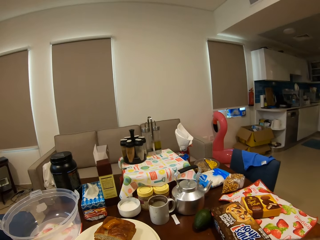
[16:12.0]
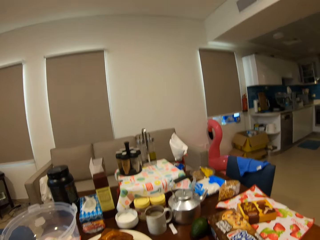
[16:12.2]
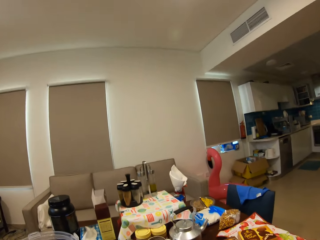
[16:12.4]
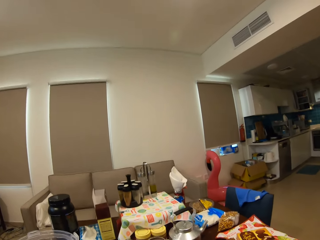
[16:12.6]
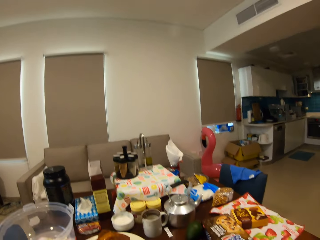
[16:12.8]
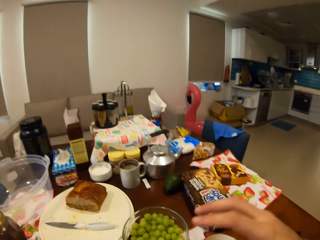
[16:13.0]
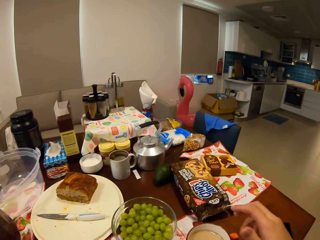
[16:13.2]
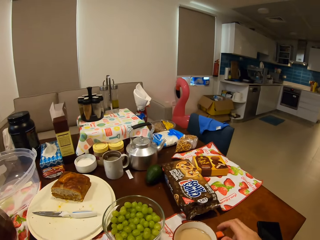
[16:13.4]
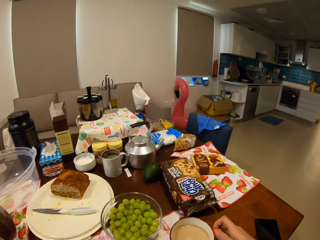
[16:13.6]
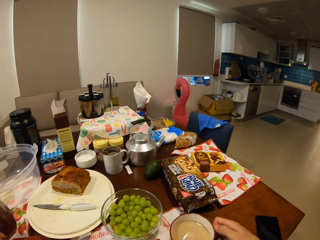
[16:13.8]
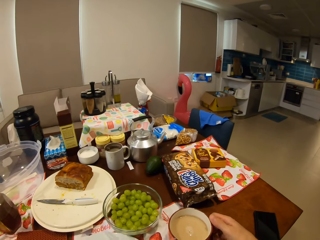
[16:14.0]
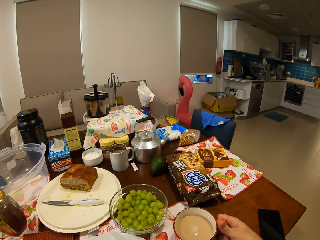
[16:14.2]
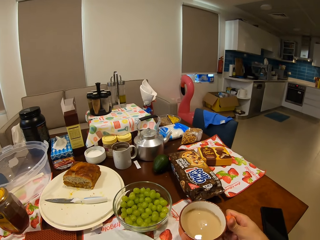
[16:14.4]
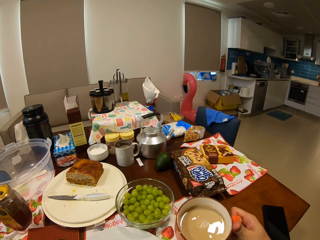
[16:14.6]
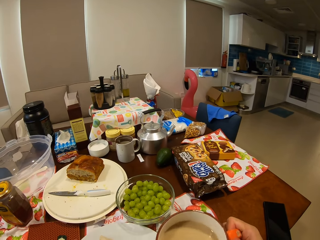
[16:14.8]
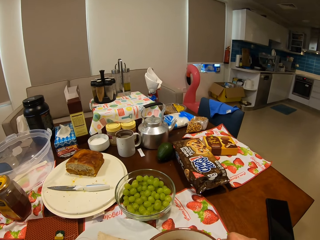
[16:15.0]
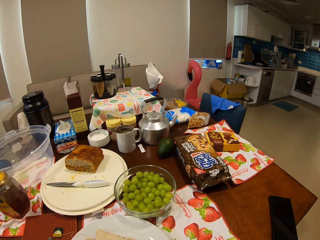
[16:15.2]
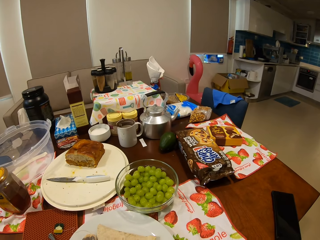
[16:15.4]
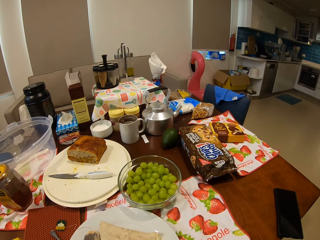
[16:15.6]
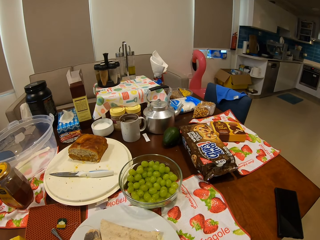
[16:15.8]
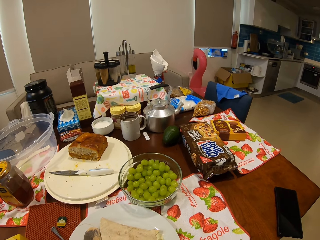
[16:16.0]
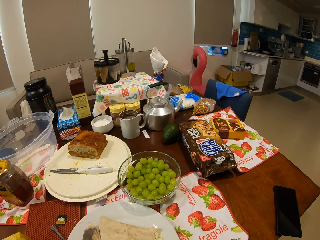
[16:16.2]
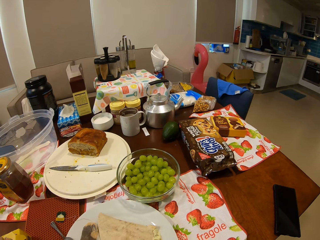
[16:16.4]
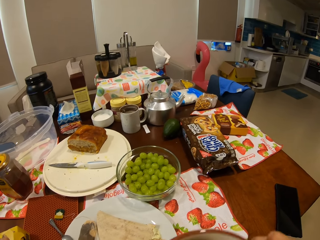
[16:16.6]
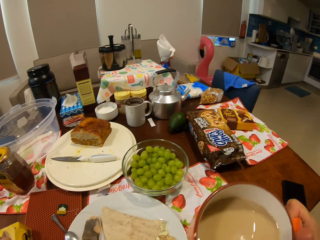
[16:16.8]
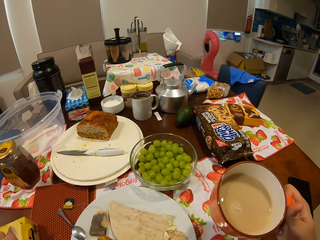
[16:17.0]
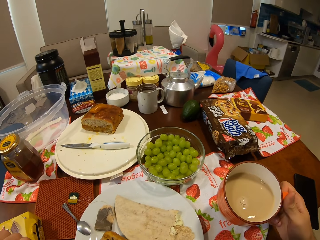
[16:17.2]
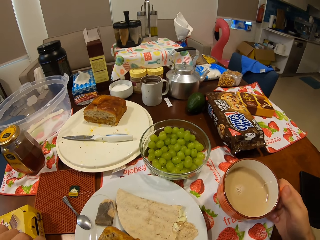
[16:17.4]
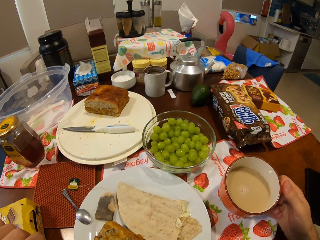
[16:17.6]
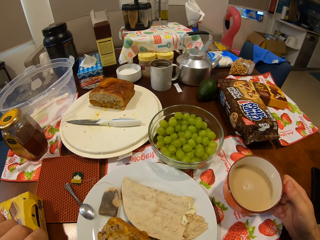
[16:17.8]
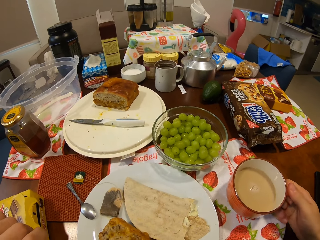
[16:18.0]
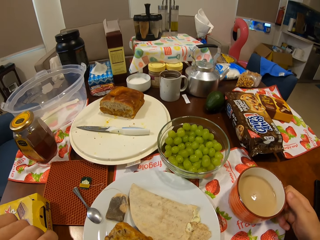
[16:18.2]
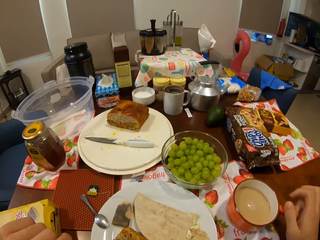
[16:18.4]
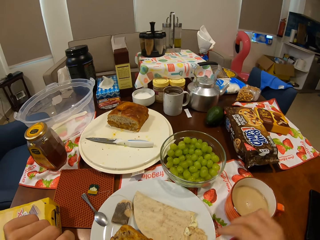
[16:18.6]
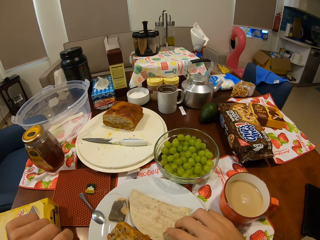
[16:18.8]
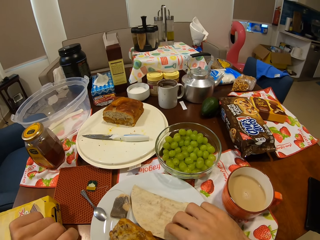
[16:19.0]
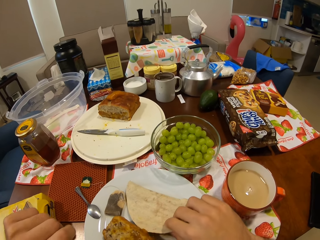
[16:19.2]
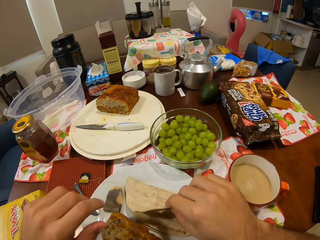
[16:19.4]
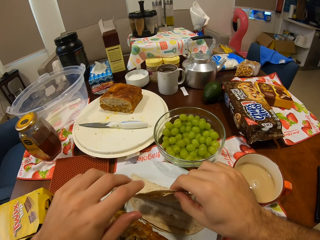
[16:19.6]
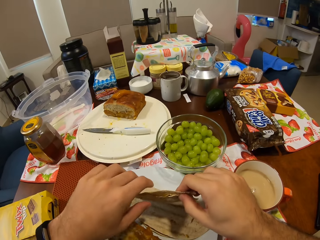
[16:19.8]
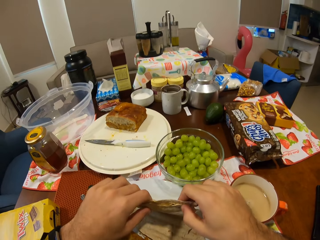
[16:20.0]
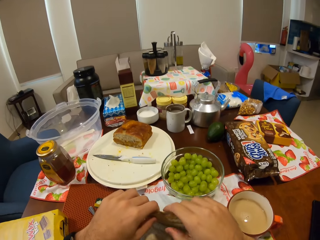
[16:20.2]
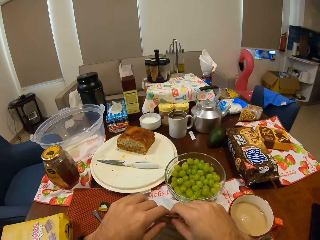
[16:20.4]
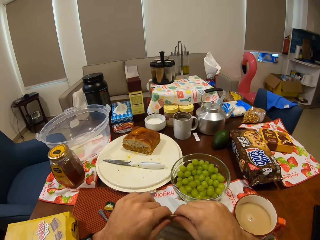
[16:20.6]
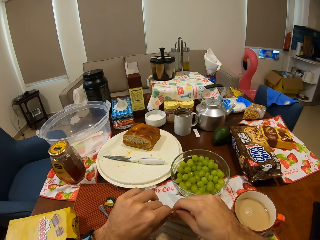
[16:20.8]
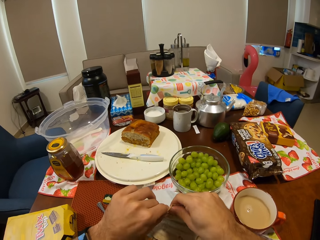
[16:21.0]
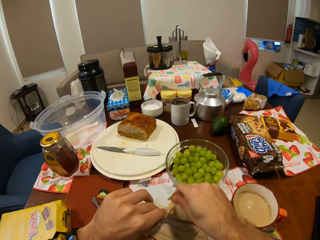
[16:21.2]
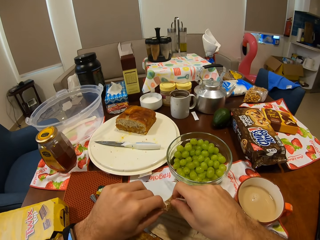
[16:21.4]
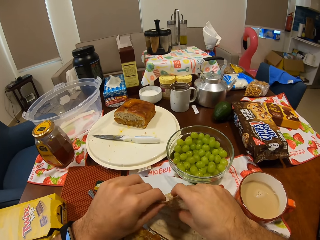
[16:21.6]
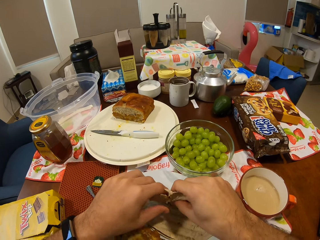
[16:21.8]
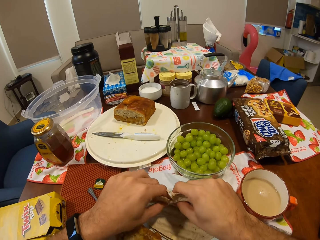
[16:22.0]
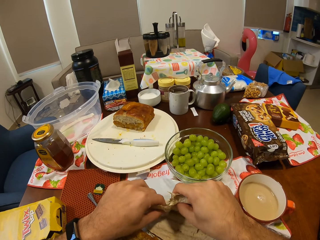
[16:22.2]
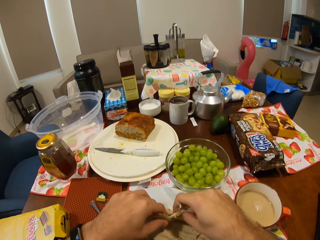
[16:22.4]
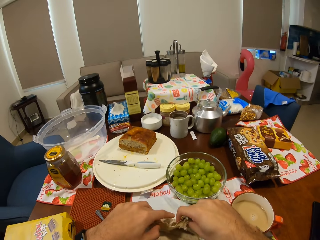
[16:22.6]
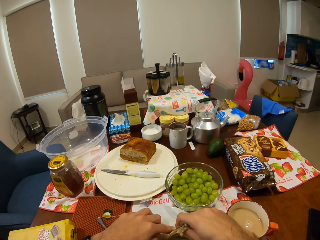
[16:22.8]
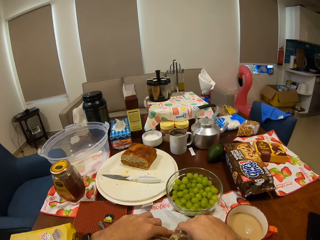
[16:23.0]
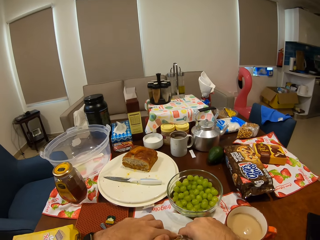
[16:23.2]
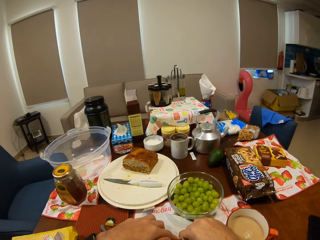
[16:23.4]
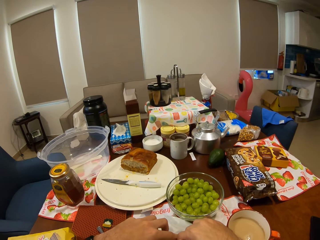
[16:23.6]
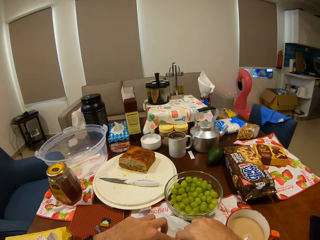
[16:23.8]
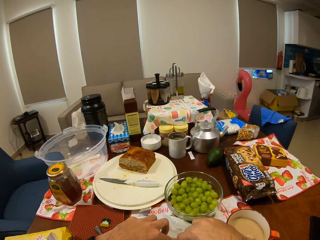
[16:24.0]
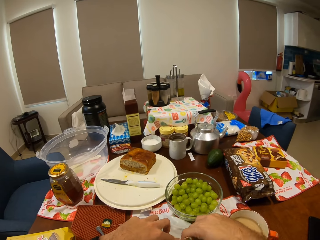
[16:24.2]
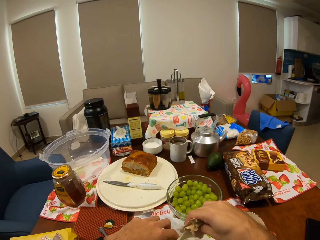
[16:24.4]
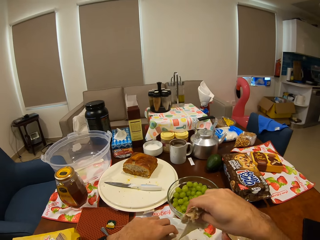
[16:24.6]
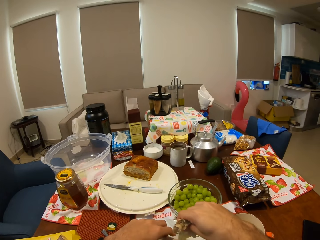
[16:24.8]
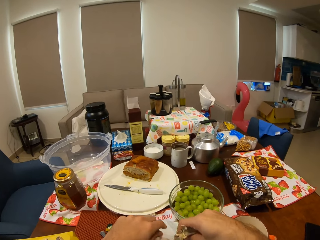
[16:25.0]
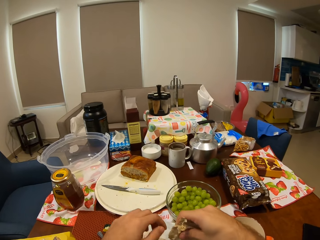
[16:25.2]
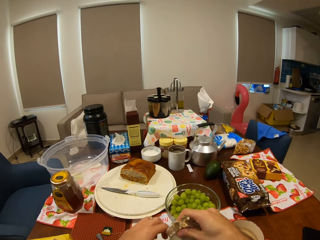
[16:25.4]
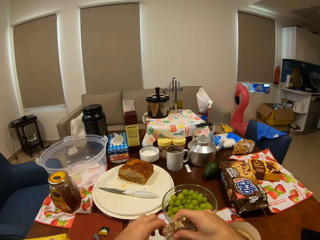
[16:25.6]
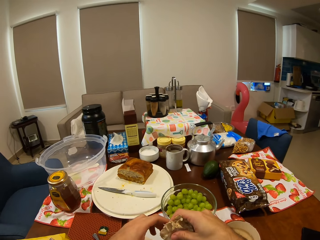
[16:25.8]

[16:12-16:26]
The camera wearer picks up a cup of tea from the dining table with his right hand. He drinks tea on the dining table. He places the cup of tea in his right hand on the dining table. He cuts out a piece from the flatbread in the plate with his right hand.

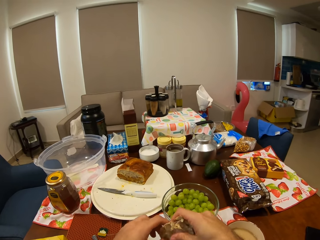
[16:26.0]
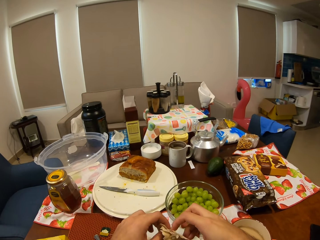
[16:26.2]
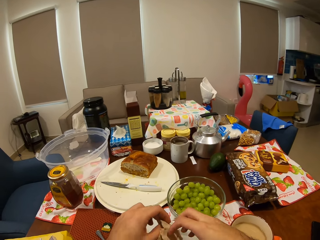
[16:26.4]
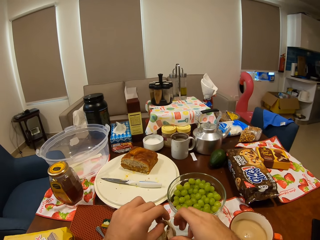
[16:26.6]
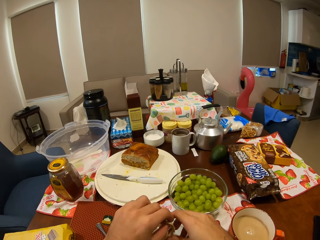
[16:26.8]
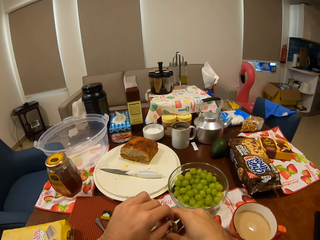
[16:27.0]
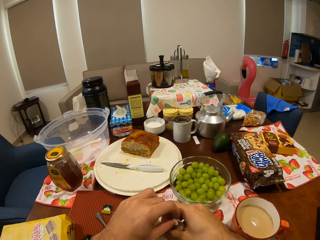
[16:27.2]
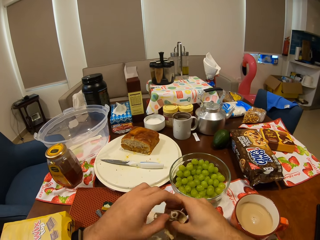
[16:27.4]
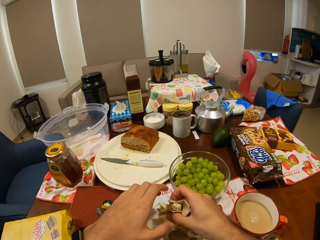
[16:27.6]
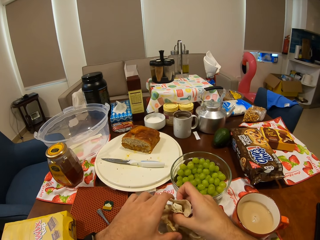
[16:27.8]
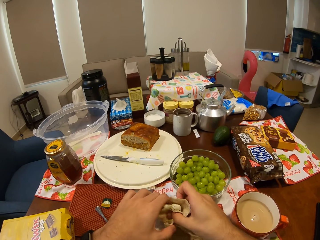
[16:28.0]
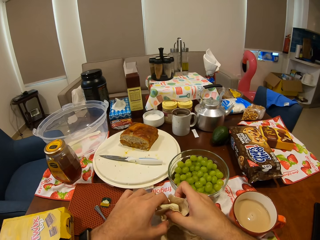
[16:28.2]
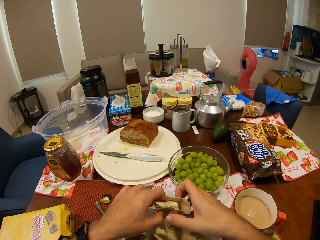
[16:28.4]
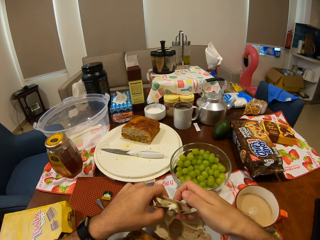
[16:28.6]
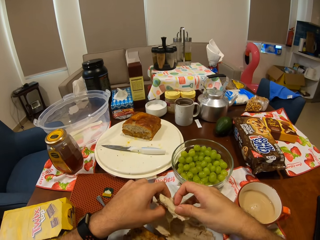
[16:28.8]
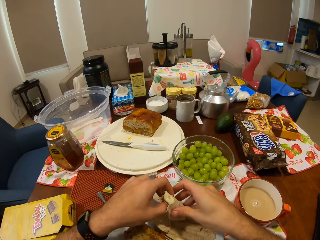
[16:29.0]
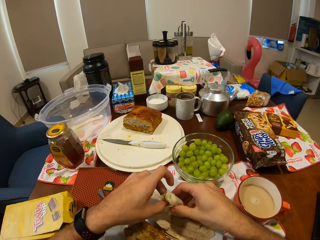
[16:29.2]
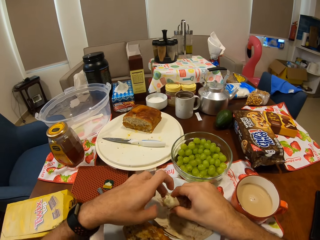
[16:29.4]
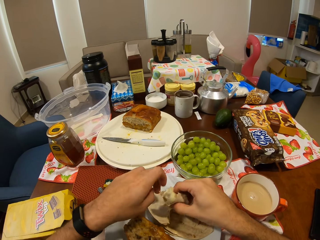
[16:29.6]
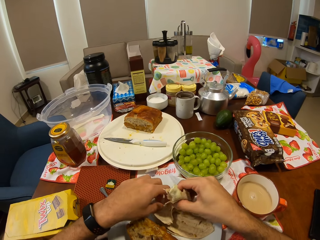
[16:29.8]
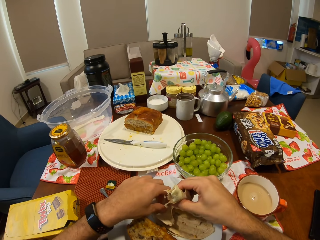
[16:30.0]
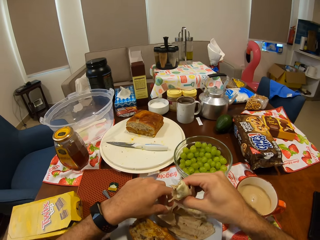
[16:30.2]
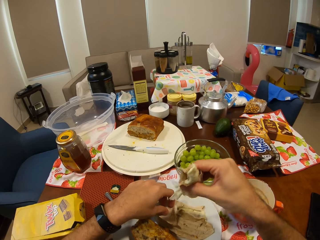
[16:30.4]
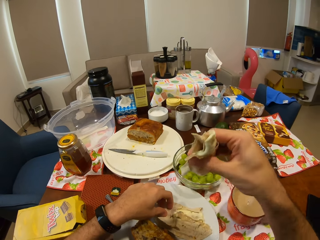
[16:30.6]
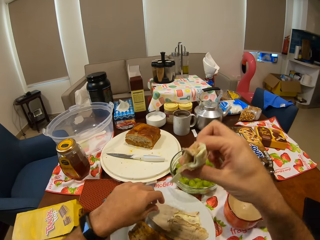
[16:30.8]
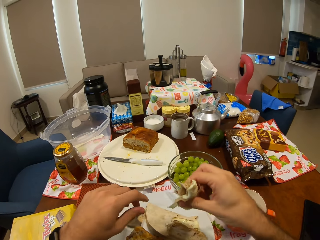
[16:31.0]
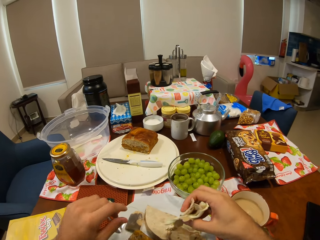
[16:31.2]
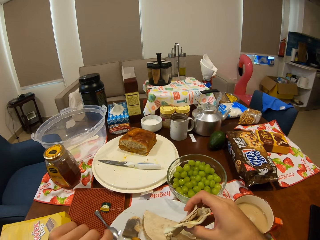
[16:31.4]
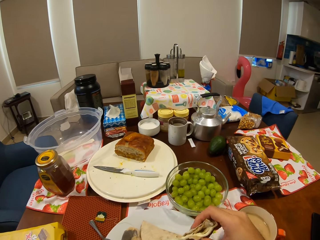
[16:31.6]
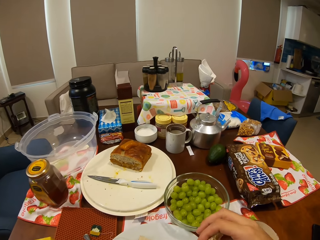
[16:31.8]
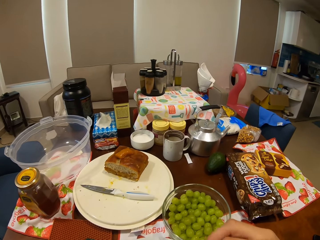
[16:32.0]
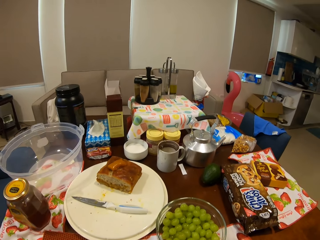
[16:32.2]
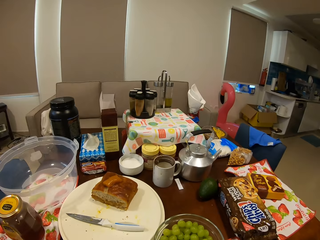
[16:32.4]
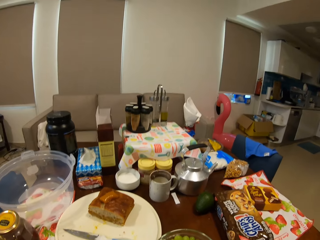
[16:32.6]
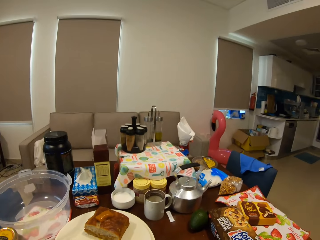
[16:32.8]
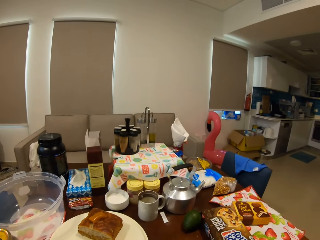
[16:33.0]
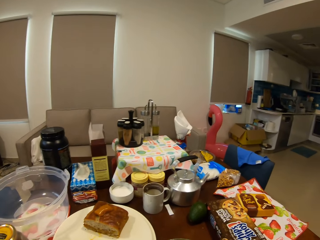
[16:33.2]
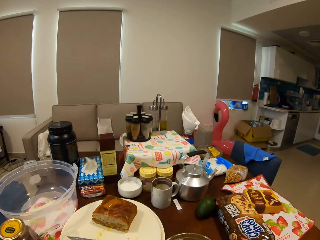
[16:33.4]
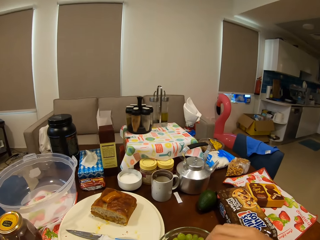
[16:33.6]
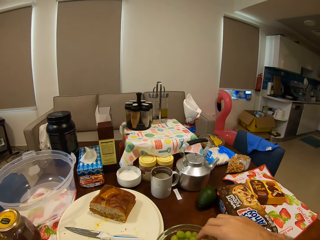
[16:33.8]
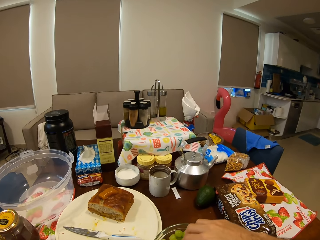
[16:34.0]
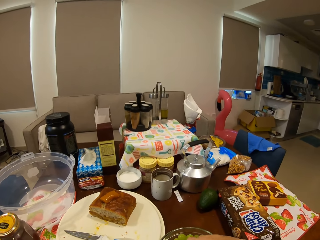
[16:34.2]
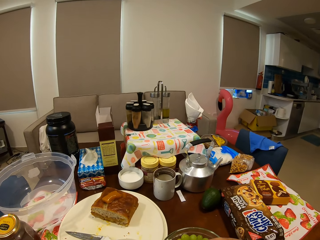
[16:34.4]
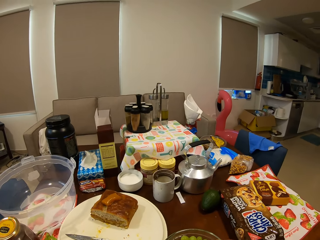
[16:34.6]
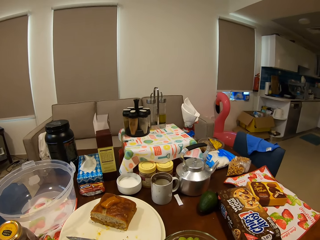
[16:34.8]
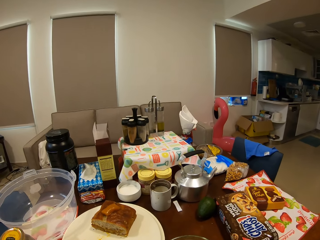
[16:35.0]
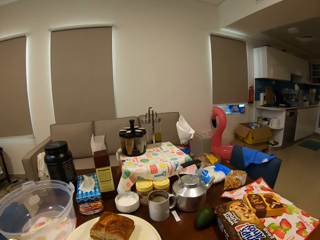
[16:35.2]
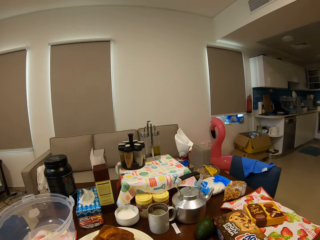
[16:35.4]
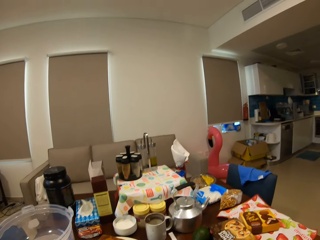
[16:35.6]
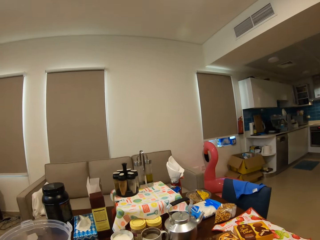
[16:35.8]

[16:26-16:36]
The camera wearer stares around in the house. They eat food on the dining table.
